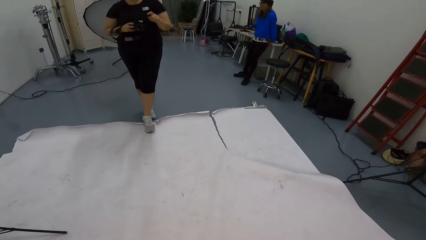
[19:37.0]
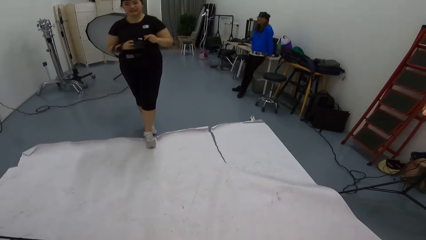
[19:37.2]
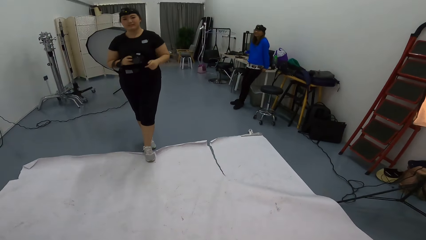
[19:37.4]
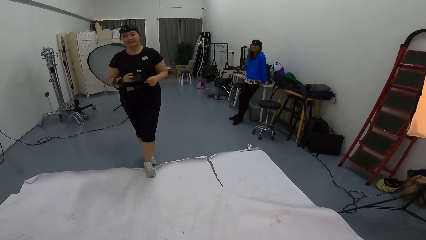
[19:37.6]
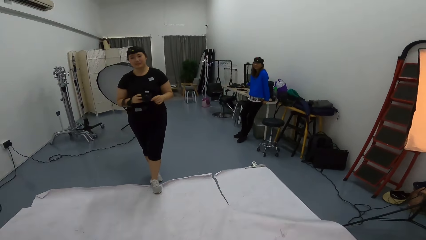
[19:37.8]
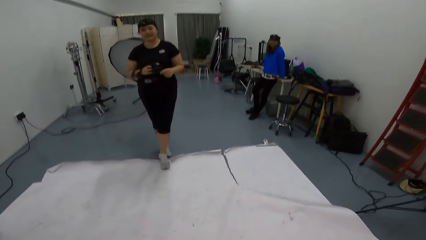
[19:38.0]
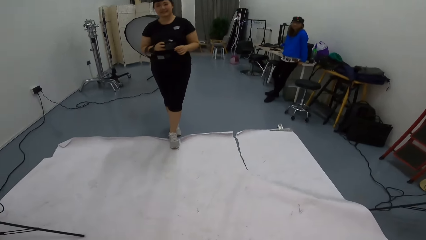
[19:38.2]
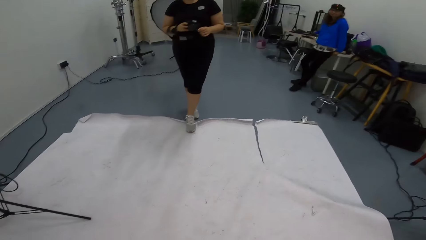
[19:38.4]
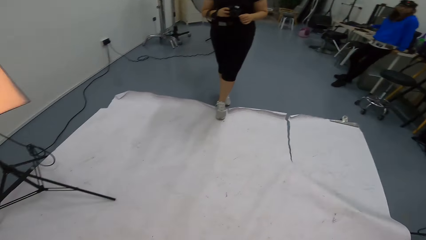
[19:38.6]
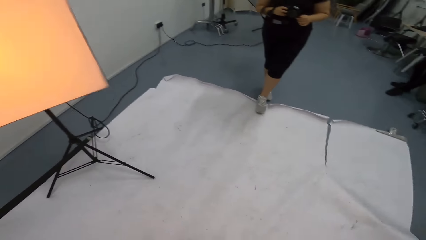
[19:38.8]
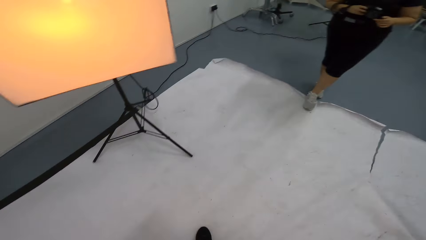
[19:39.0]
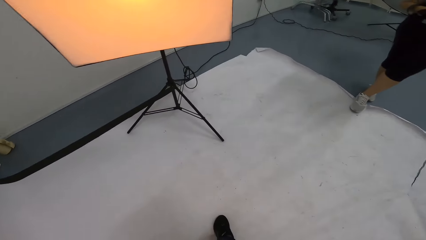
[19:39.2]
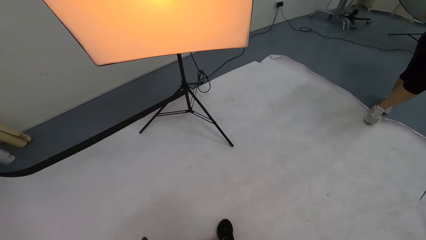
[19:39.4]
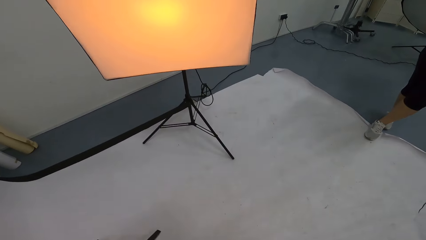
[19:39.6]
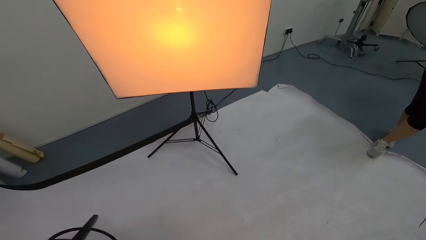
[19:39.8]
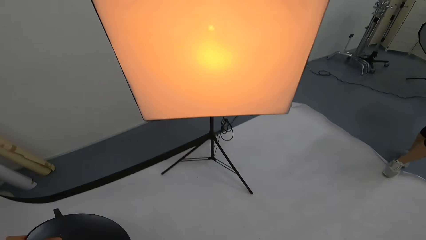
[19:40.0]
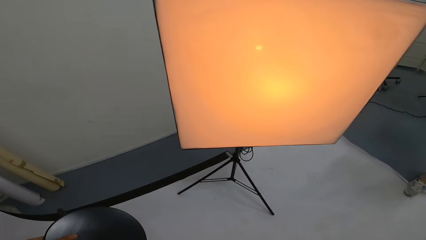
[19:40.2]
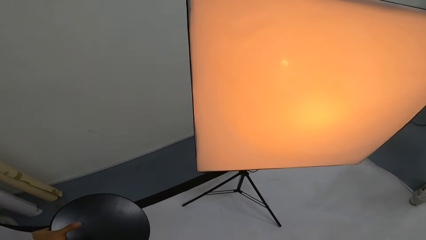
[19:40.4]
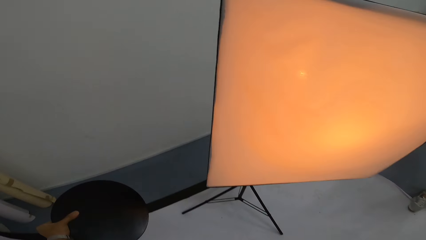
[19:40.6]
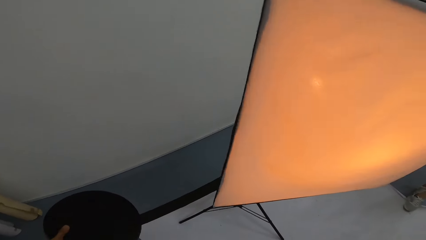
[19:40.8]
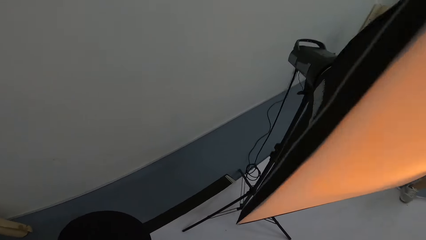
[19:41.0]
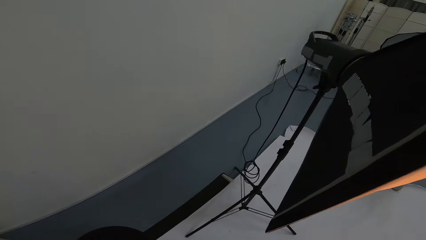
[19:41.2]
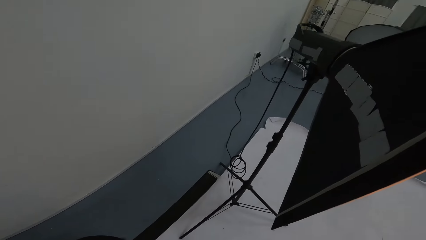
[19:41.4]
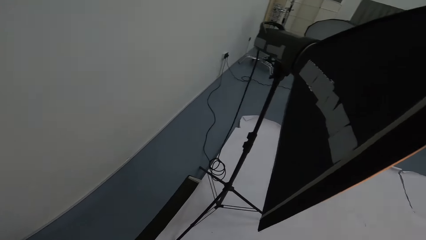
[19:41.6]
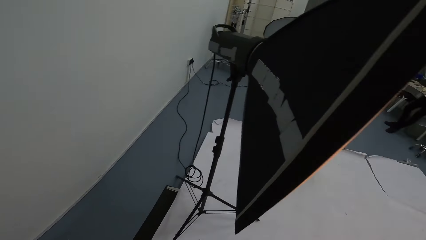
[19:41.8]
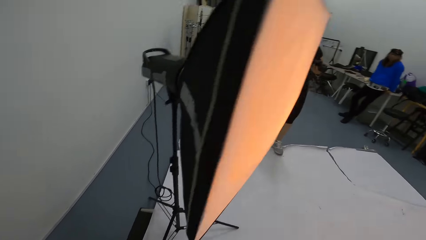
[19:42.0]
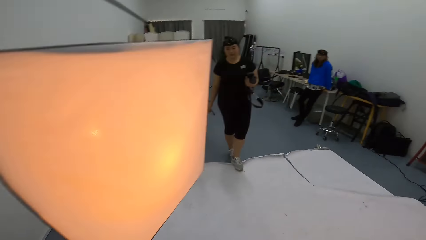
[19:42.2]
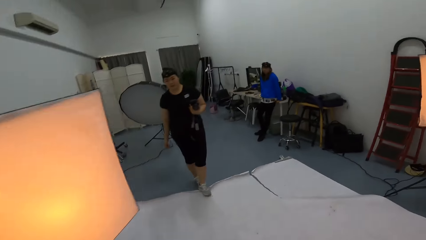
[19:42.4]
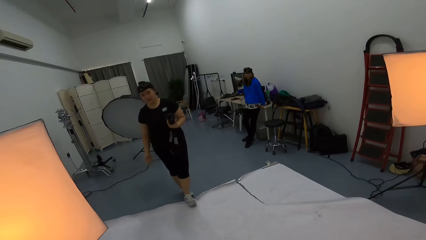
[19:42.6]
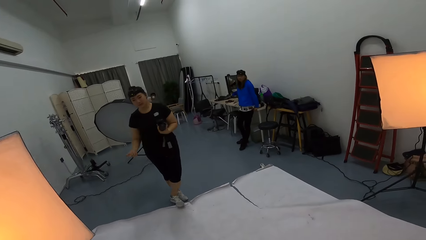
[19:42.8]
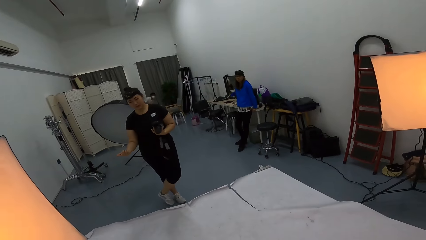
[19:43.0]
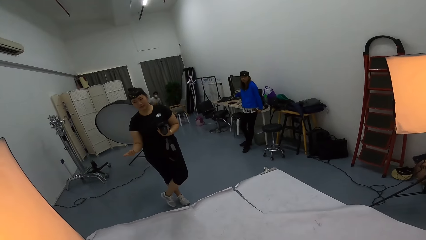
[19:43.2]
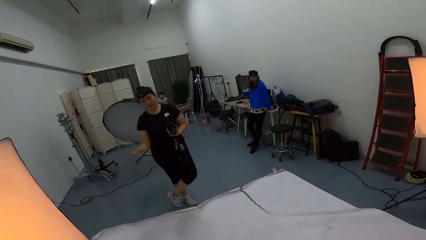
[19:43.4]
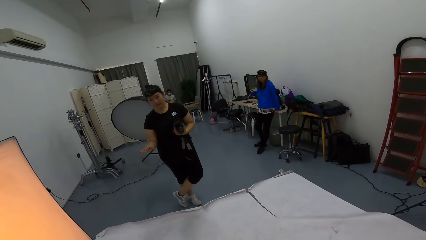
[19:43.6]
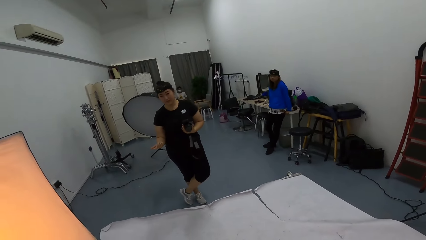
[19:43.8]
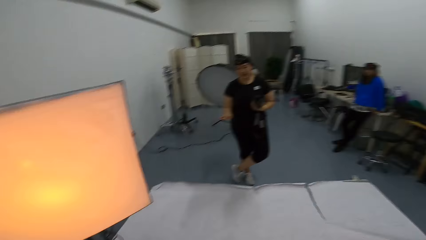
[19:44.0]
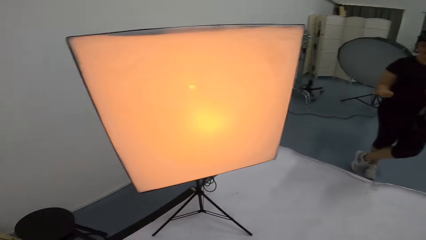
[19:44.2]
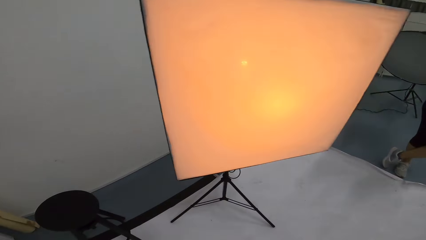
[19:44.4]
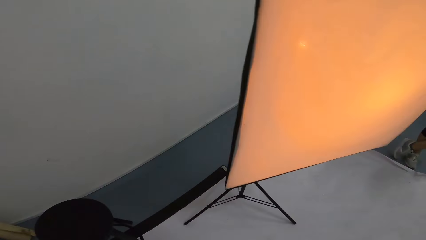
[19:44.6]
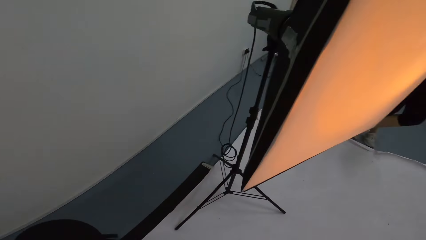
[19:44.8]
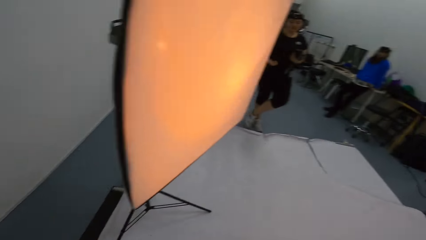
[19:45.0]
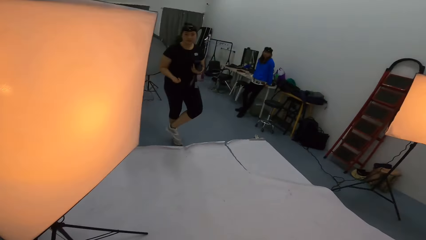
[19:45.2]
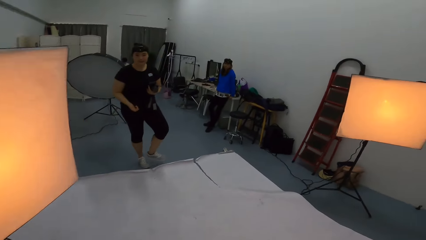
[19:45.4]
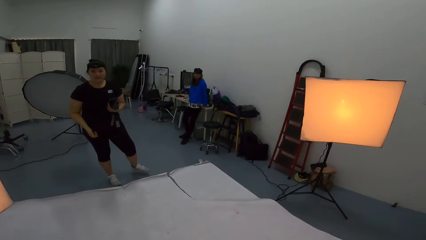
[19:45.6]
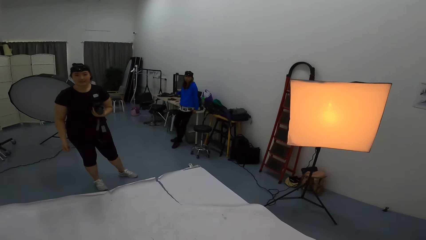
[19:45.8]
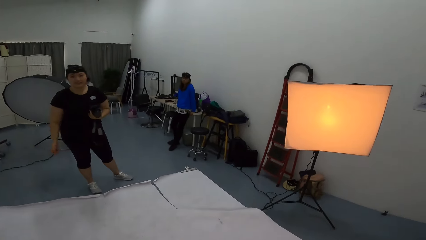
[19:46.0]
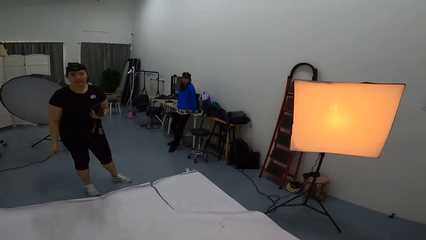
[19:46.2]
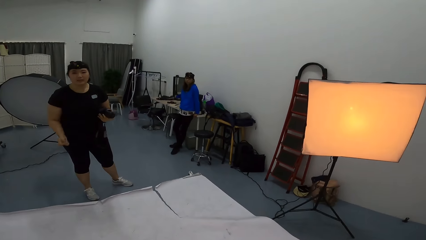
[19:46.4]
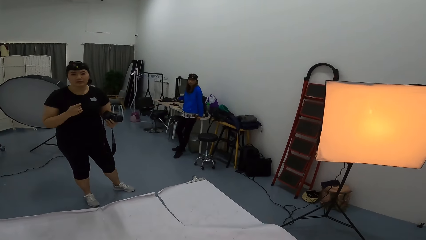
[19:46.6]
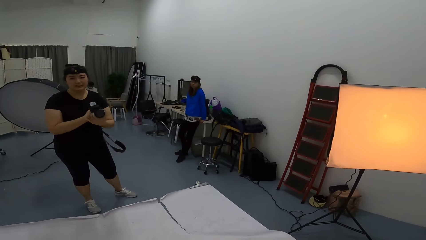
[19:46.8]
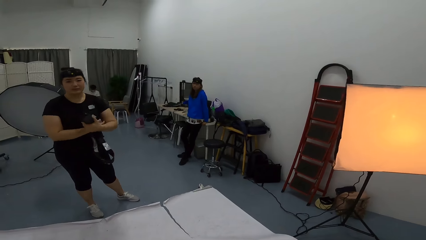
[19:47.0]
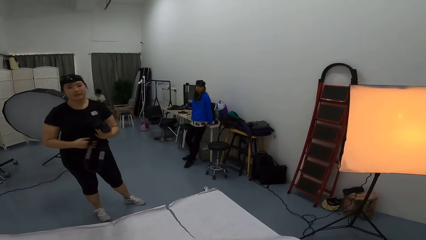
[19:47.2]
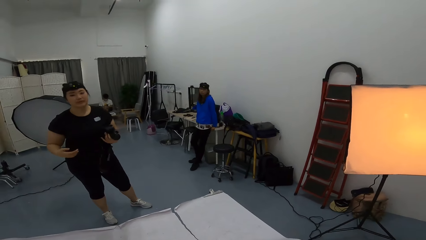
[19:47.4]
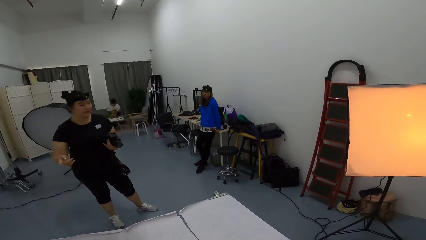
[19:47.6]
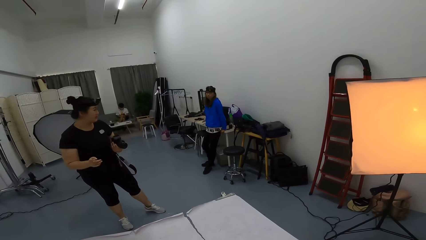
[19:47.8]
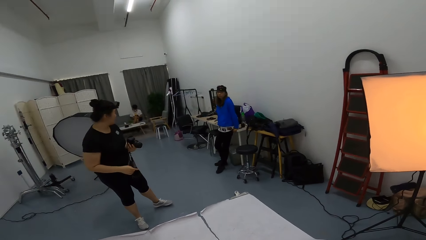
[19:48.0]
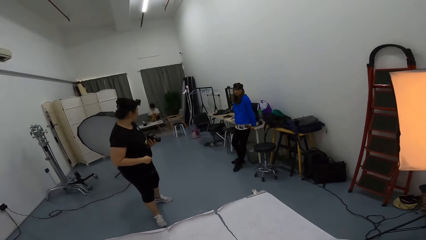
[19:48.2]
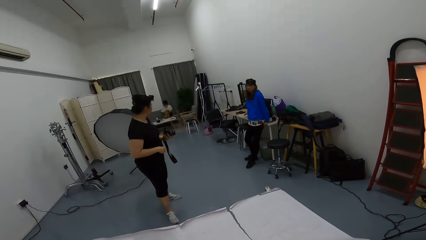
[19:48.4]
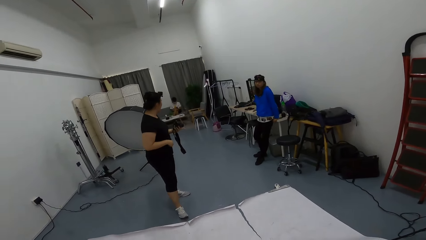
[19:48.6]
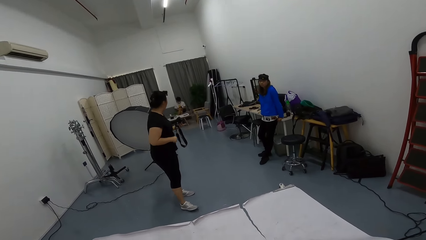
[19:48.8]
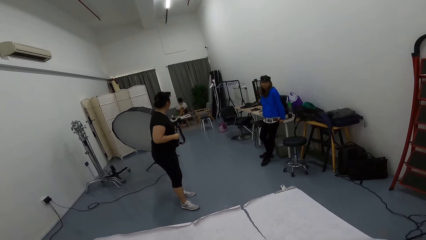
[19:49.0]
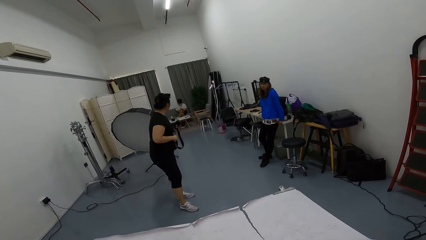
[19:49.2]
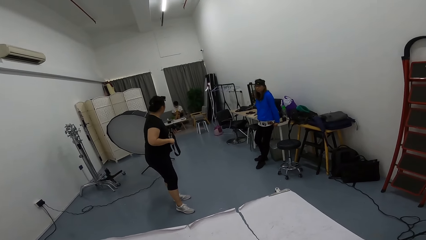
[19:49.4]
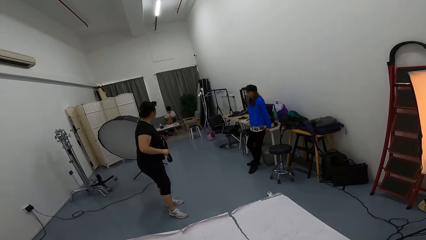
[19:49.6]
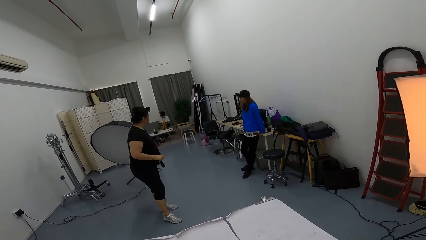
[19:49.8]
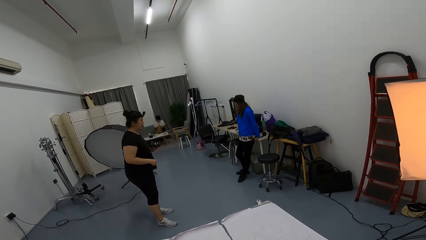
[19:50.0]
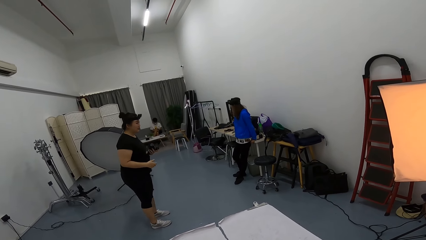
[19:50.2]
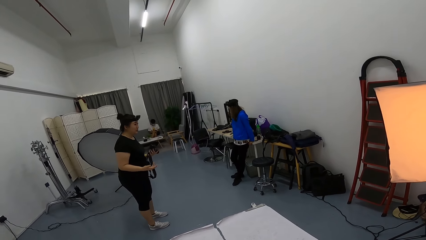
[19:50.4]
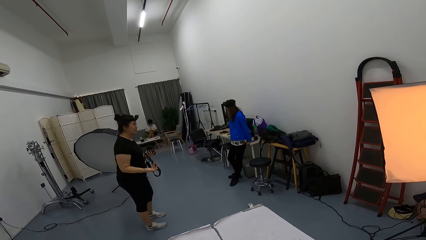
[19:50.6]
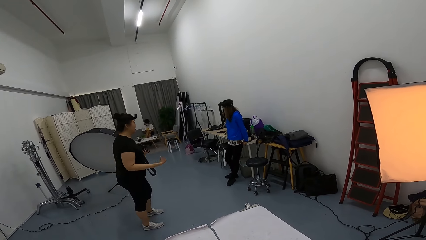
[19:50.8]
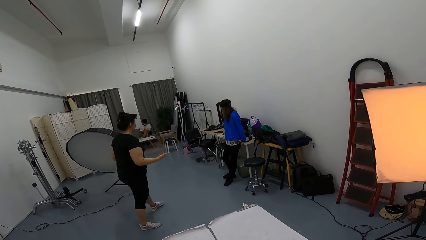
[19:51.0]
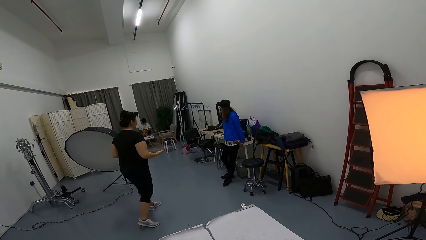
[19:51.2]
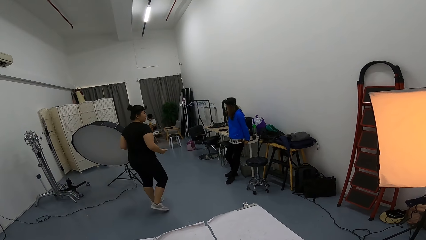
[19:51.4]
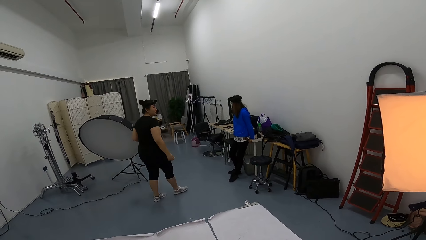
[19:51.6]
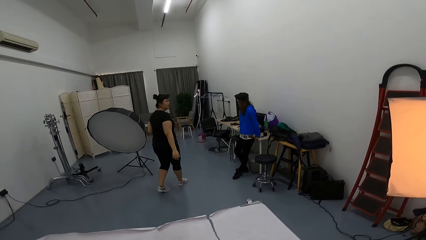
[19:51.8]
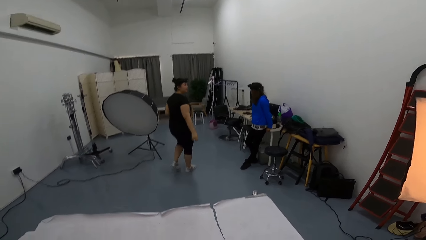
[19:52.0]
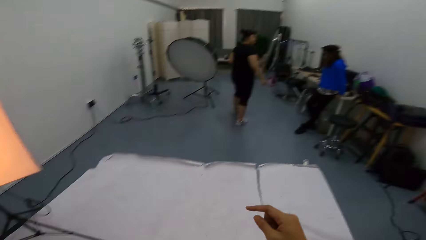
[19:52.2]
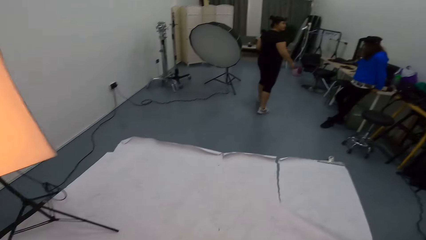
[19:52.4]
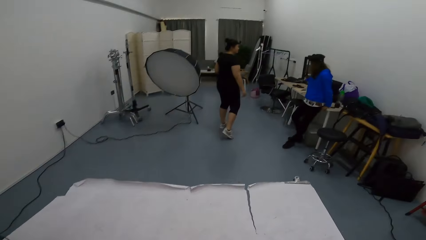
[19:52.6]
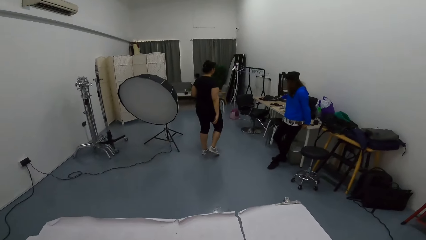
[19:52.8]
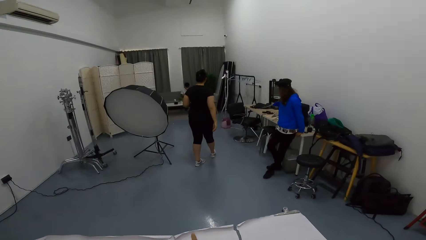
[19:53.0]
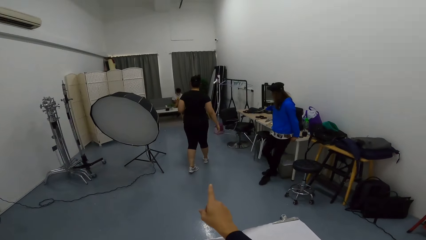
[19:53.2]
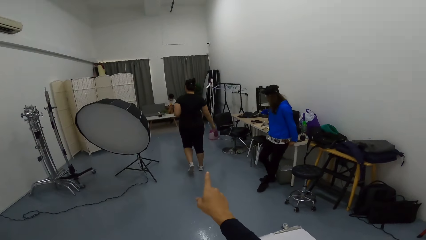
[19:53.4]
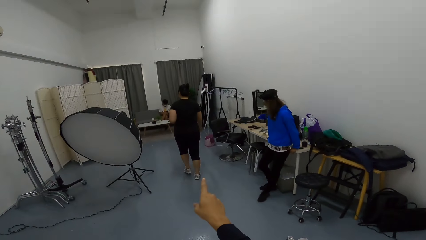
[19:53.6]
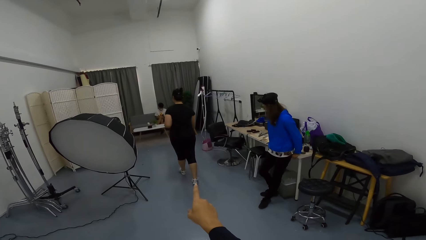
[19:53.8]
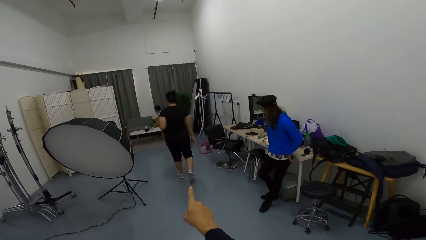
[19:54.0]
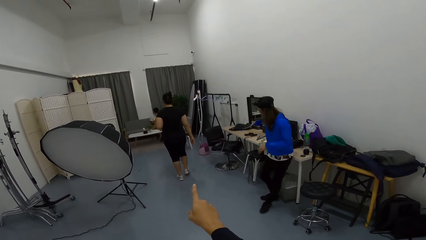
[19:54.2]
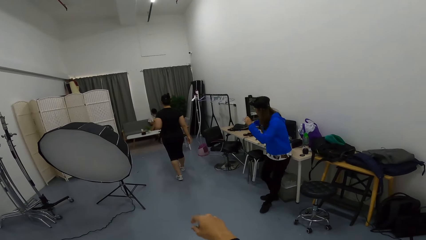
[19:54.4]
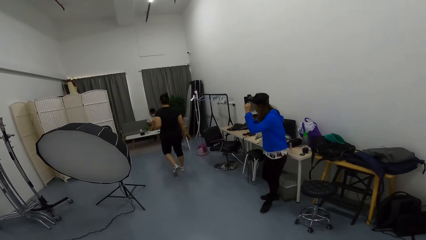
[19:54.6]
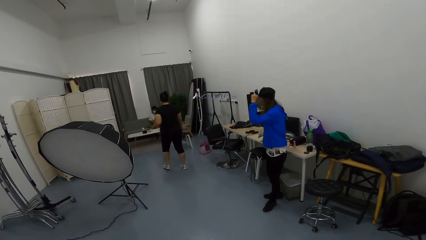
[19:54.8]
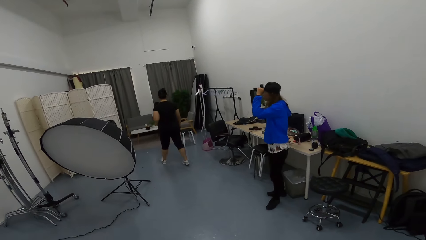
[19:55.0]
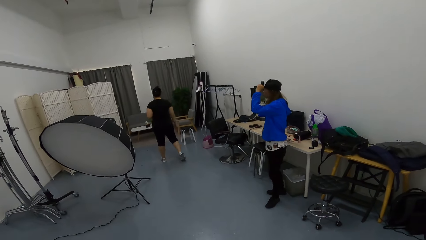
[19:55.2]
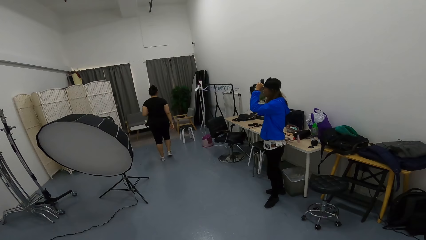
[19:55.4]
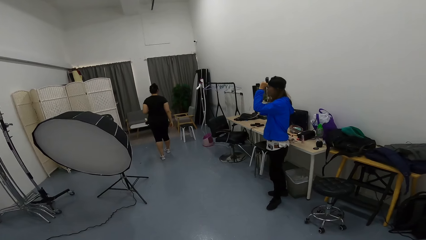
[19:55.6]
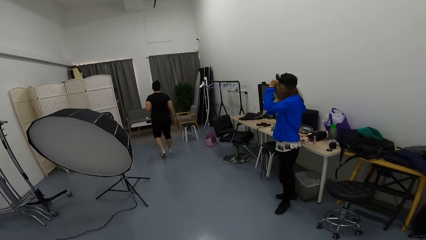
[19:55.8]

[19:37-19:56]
The camera wearer carries a stool. They put the stool down. They look around. A person walks. The camera wearer walks. They point at a chair.
